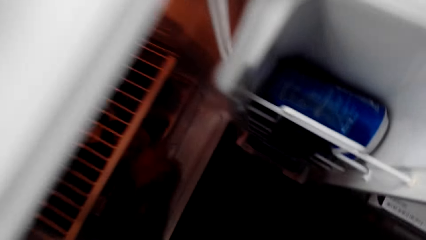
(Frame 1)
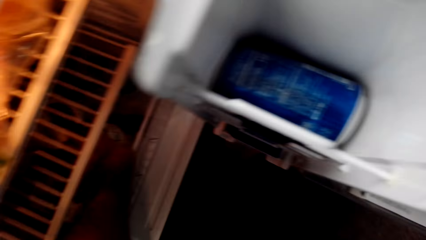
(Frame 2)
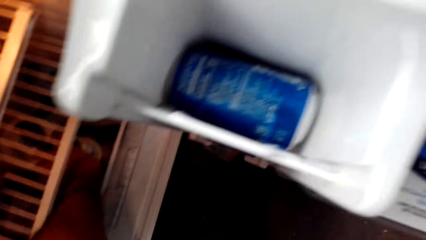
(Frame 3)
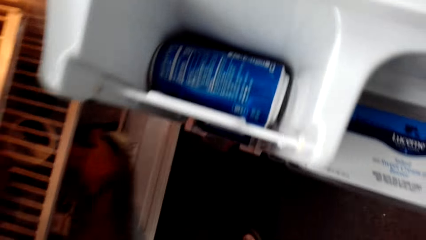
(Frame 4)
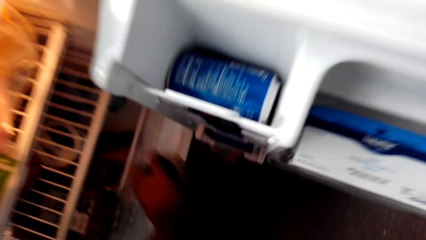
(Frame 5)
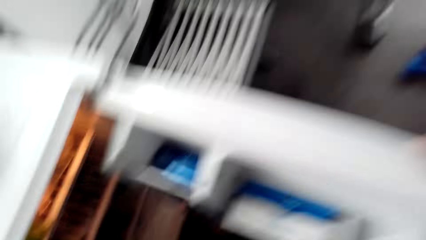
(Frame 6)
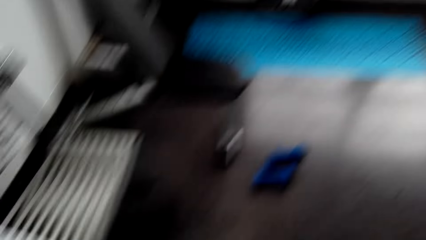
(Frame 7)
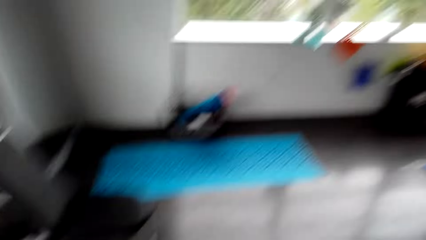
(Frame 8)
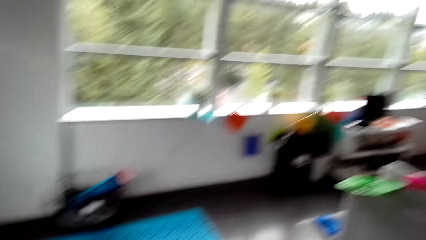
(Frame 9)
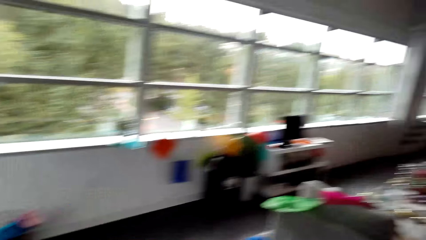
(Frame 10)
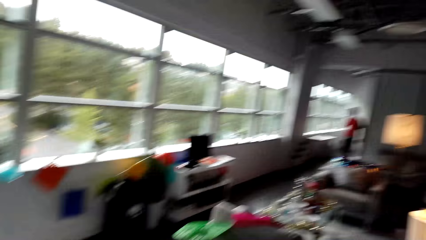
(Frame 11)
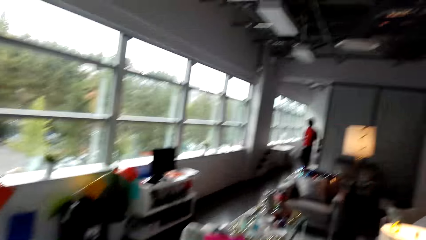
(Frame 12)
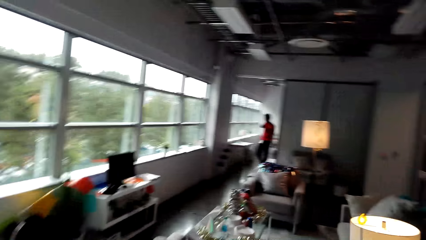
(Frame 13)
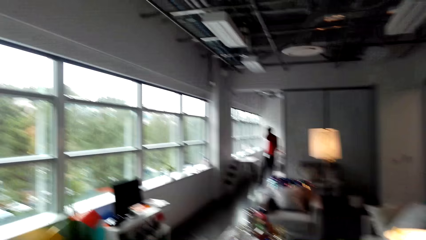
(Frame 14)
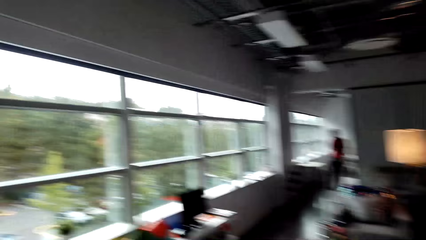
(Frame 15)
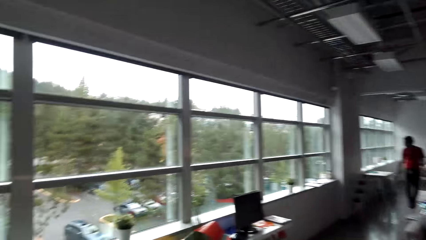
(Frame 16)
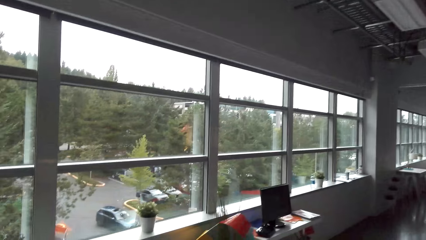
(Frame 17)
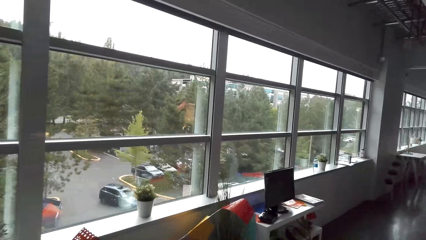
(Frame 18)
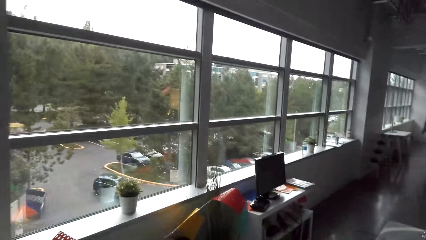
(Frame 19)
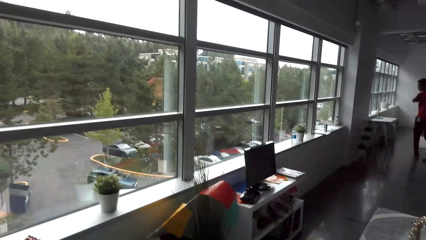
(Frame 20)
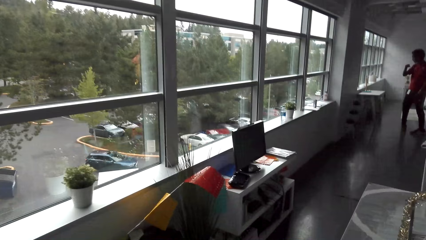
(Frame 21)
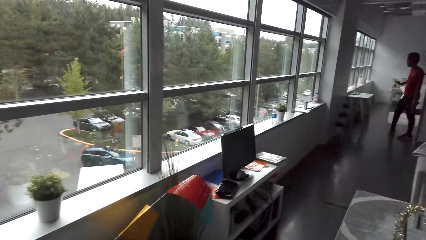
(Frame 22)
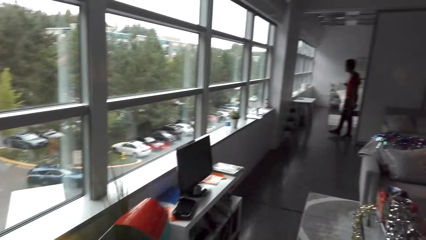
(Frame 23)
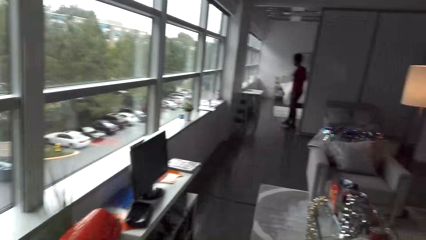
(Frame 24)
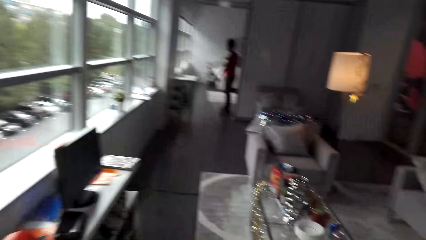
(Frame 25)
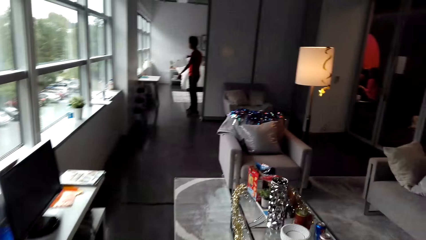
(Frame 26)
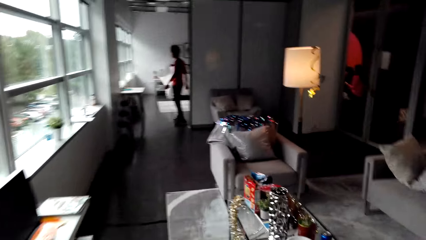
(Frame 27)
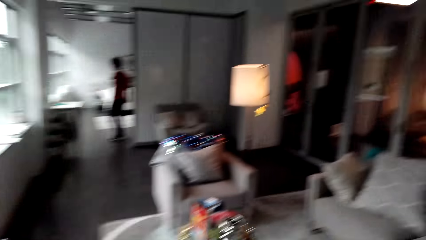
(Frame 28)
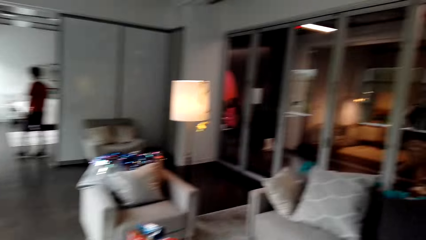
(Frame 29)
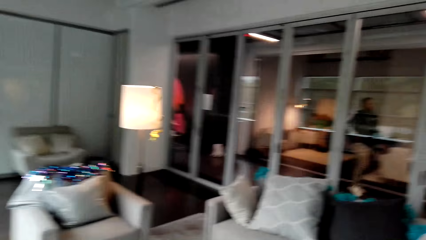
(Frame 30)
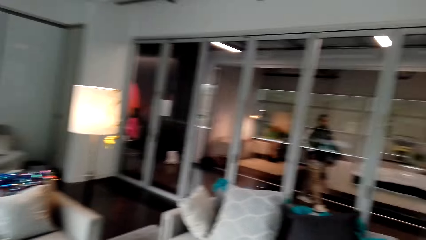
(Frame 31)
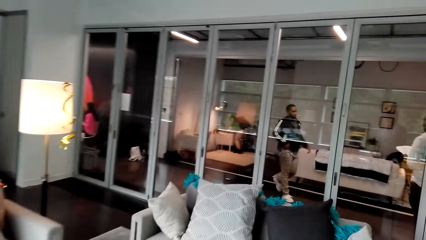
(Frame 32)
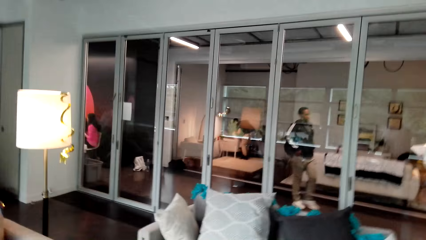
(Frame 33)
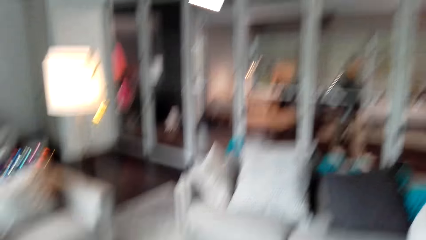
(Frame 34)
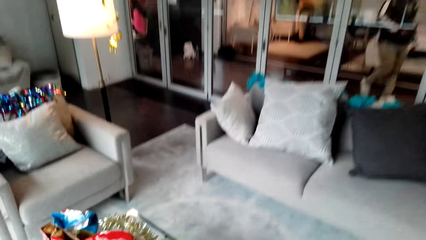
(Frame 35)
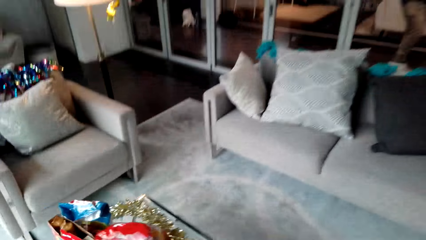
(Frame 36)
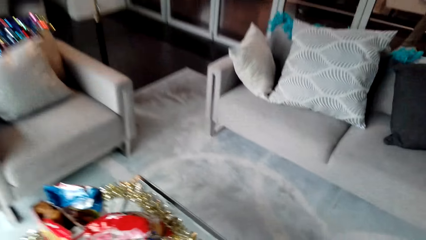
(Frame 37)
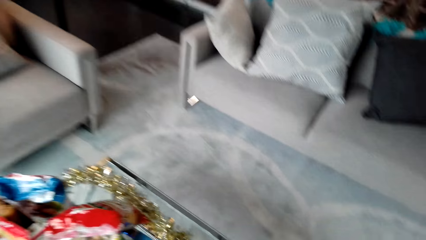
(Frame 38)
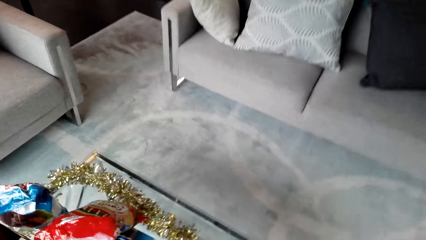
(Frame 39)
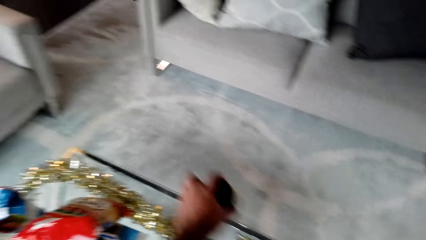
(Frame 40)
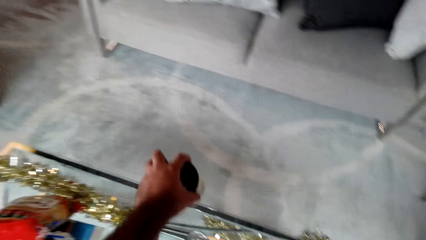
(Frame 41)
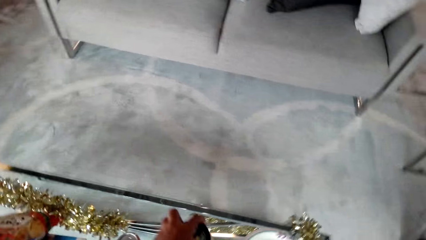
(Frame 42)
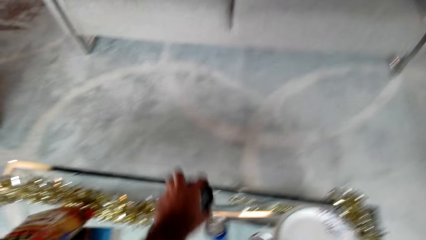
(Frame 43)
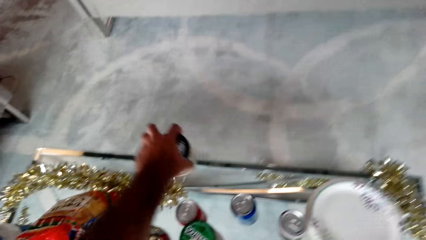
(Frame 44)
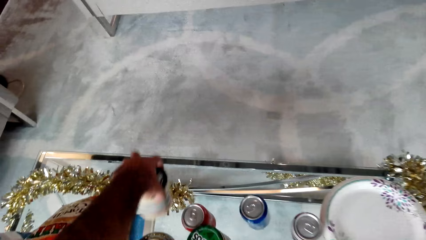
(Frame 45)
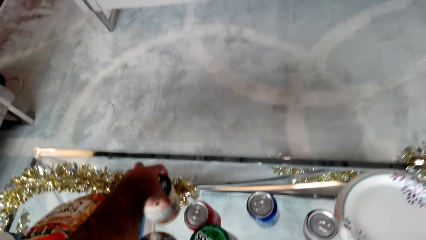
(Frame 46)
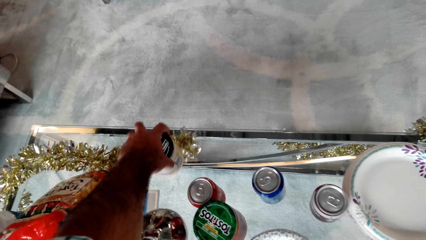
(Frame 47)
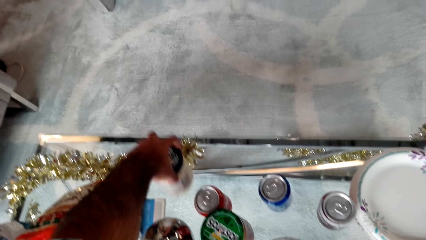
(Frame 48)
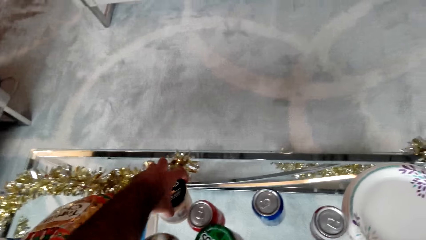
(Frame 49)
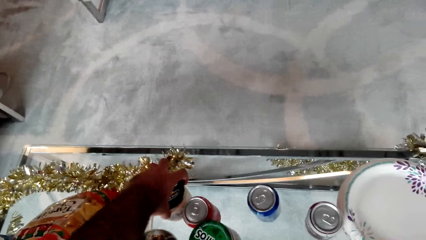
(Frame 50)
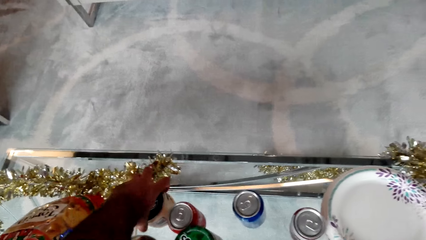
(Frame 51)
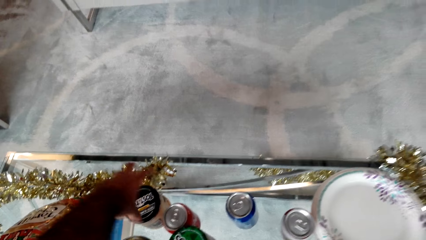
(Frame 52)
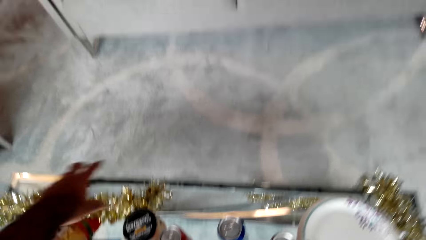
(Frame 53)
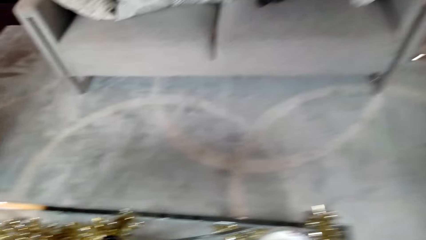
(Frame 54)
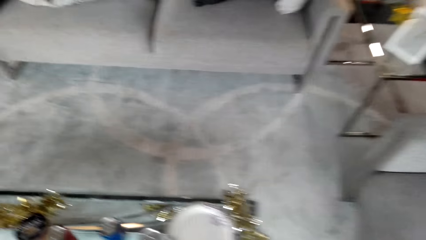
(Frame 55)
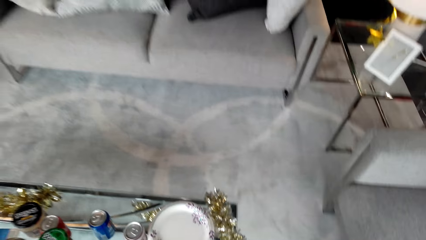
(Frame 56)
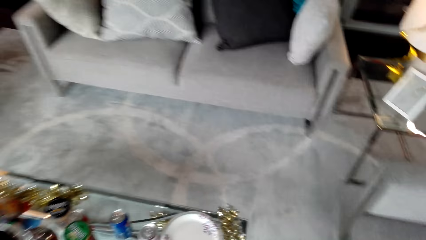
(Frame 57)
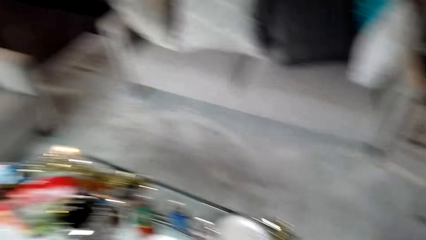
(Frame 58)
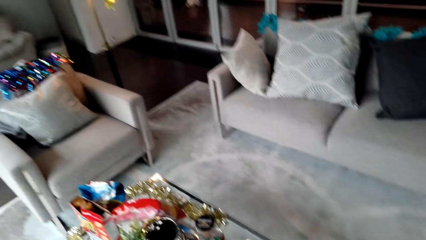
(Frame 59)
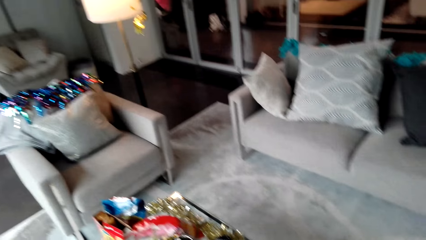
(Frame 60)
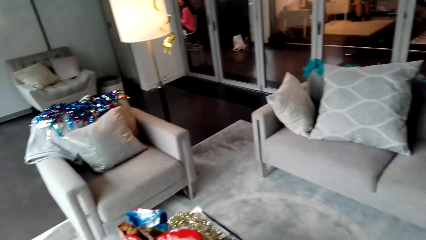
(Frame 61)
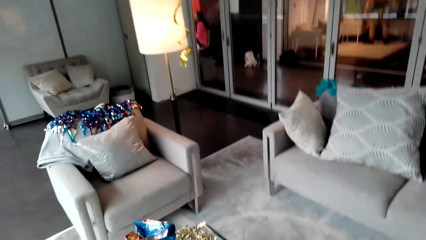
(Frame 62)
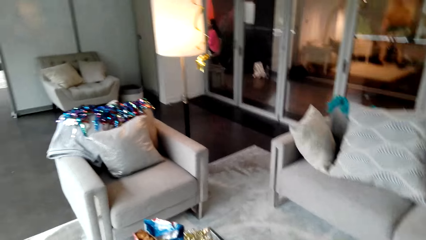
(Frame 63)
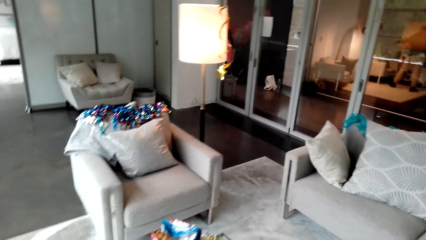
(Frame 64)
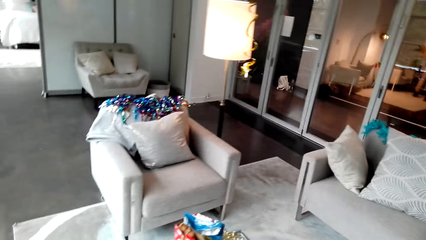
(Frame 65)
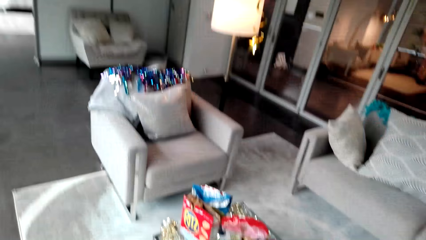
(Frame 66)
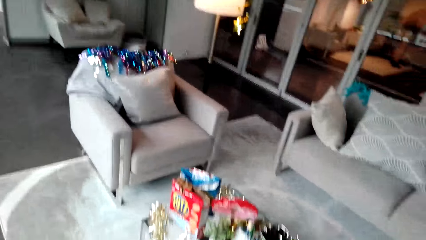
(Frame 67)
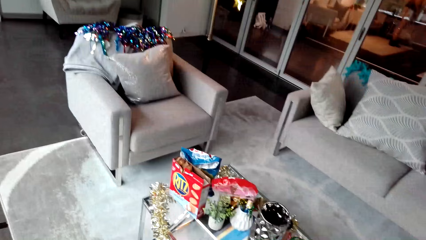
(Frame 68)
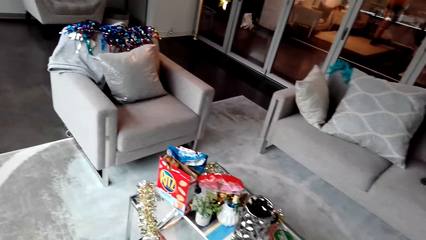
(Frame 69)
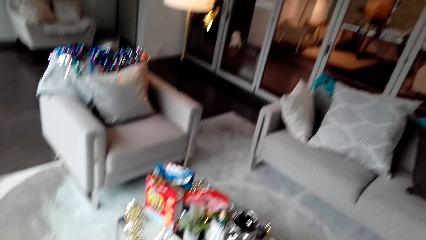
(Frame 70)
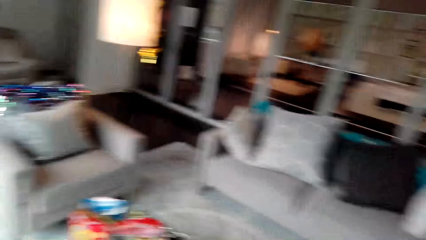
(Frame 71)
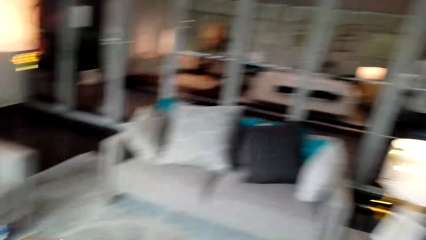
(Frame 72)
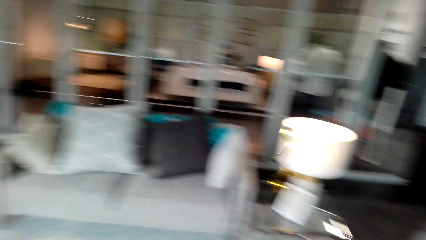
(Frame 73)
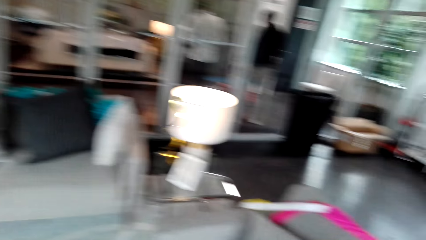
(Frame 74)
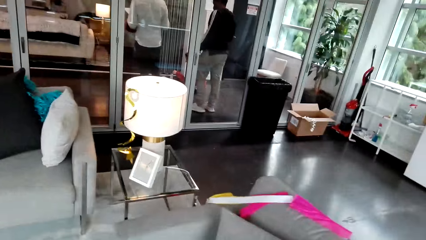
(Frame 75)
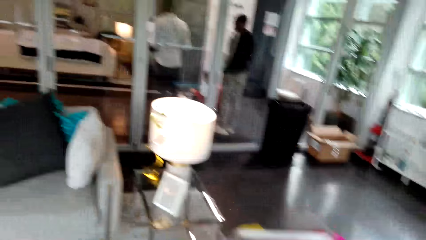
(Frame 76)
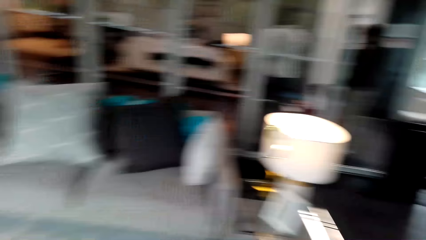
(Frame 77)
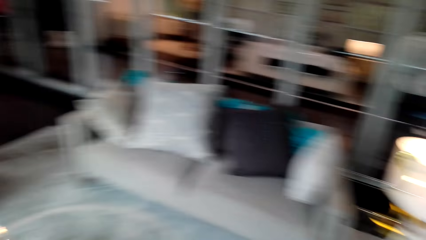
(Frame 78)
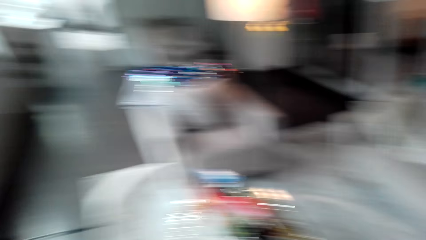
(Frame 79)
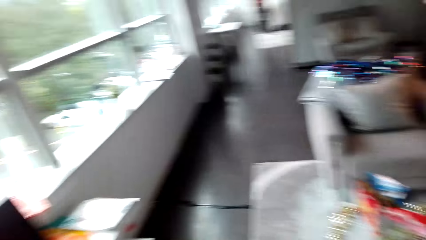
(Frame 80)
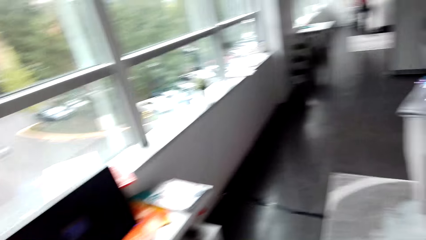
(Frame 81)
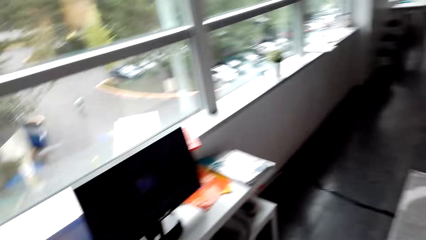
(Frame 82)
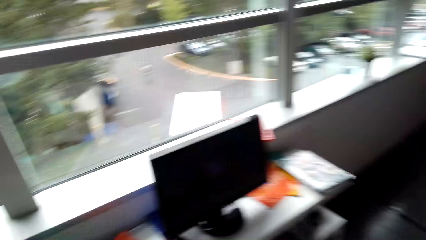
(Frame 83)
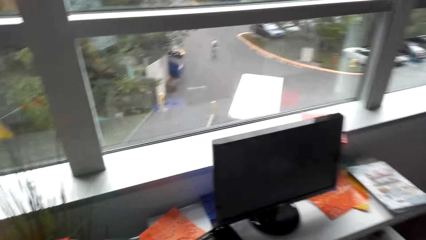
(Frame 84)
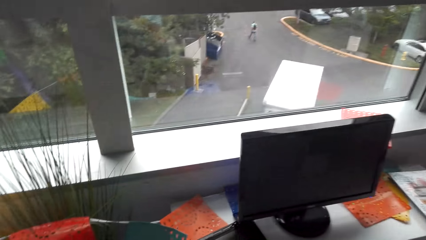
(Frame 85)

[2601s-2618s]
The camera wearer takes a can from the fridge. They carry the can to the table. A man wipes his face with his hand on his way round in the room. The camera wearer drops the can on the table. They converse to the man. They walk towards the TV stand in the room.
